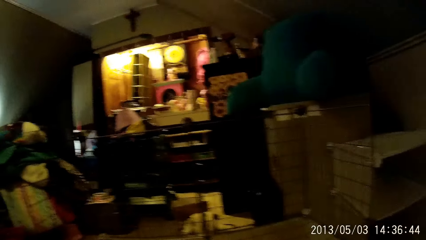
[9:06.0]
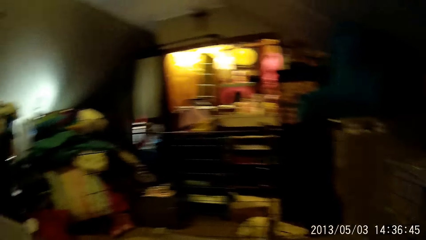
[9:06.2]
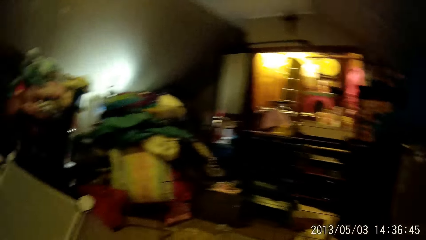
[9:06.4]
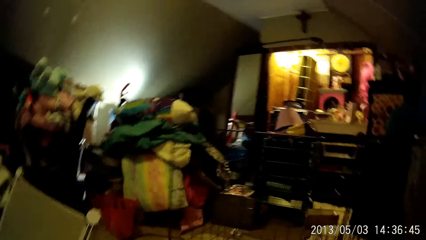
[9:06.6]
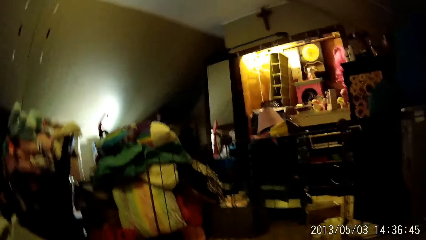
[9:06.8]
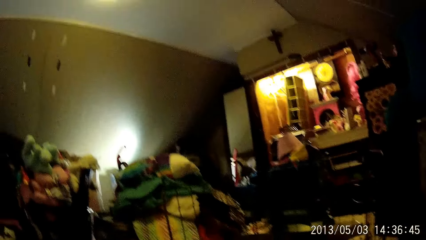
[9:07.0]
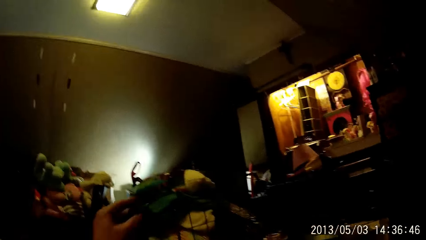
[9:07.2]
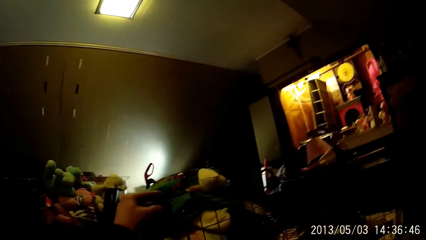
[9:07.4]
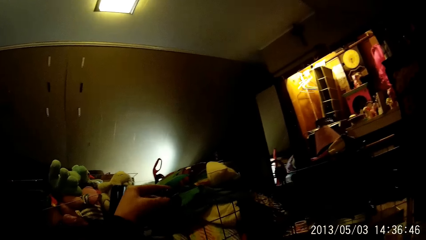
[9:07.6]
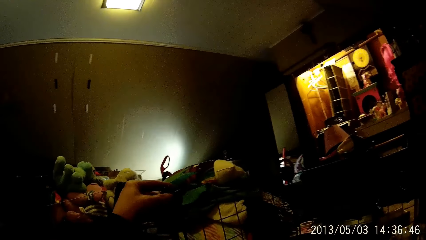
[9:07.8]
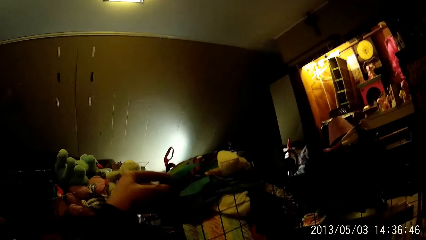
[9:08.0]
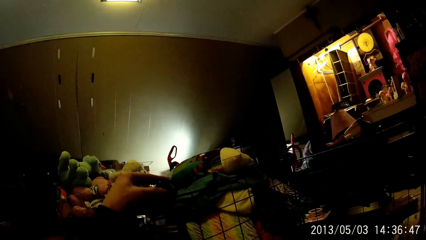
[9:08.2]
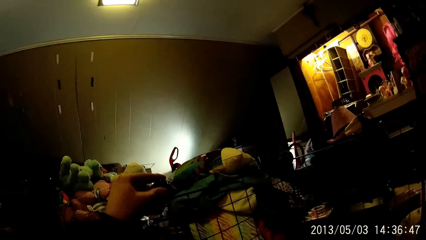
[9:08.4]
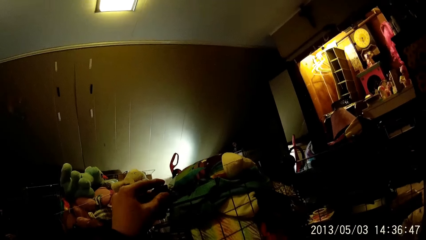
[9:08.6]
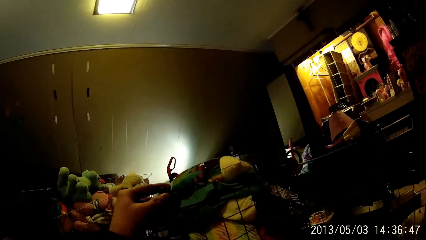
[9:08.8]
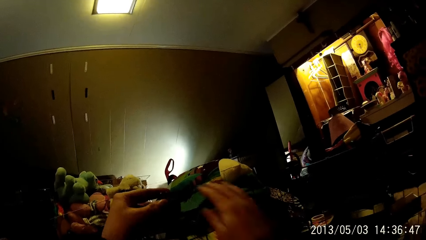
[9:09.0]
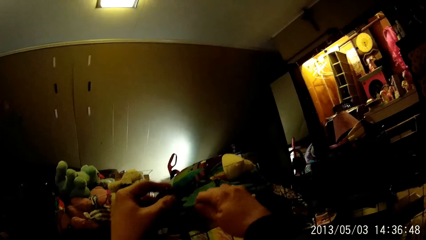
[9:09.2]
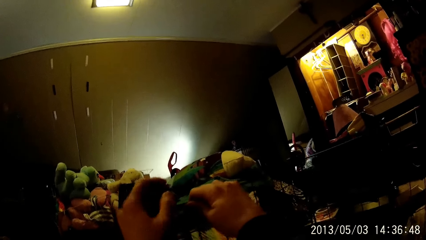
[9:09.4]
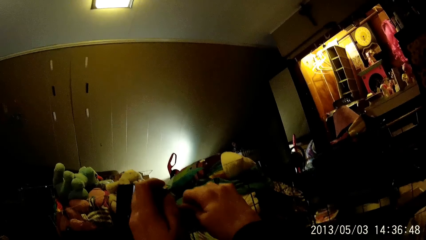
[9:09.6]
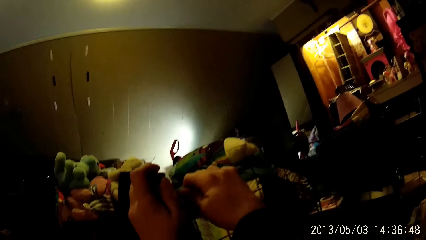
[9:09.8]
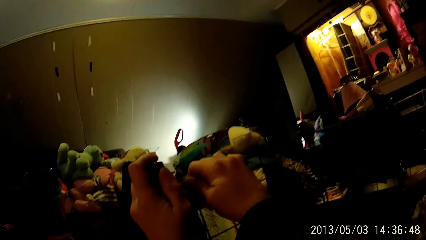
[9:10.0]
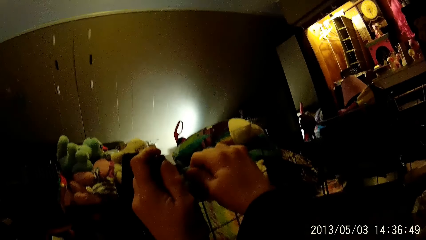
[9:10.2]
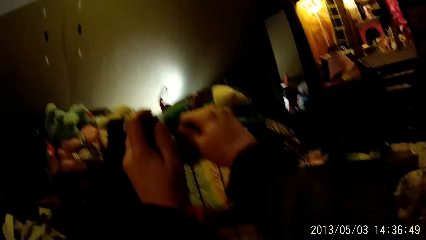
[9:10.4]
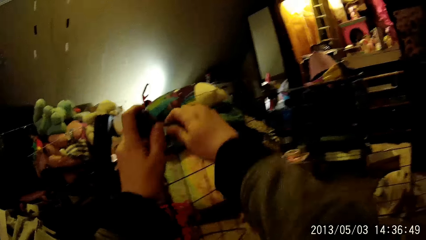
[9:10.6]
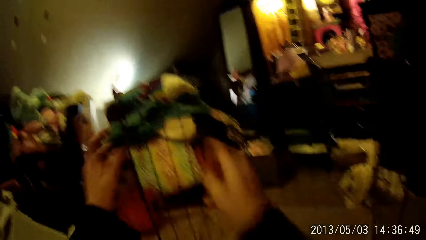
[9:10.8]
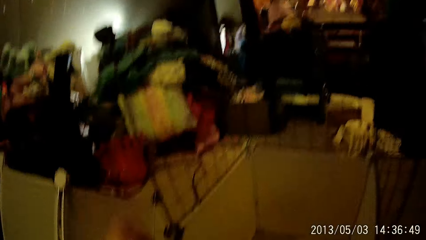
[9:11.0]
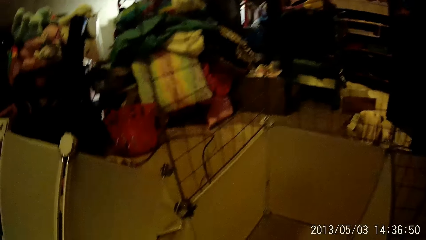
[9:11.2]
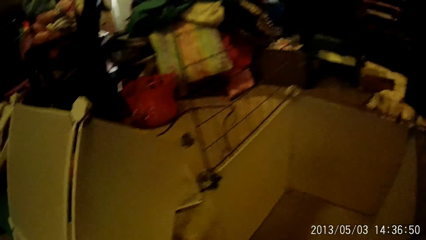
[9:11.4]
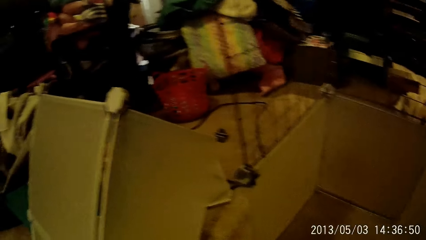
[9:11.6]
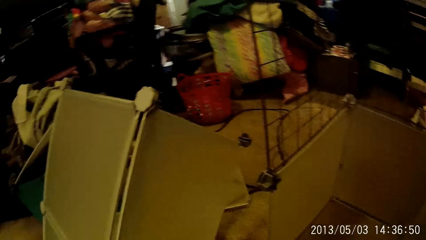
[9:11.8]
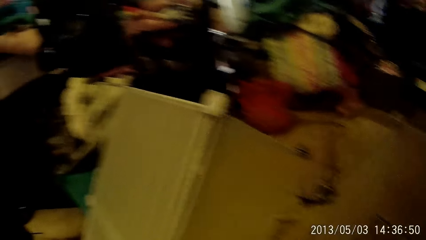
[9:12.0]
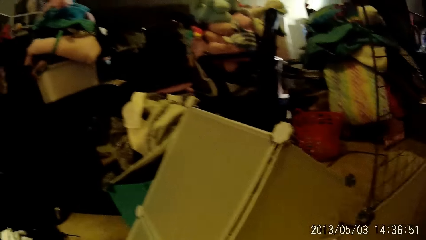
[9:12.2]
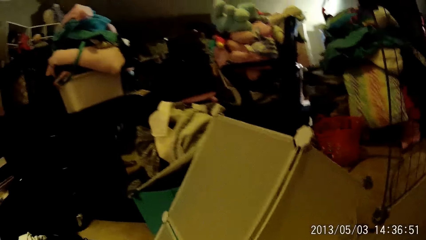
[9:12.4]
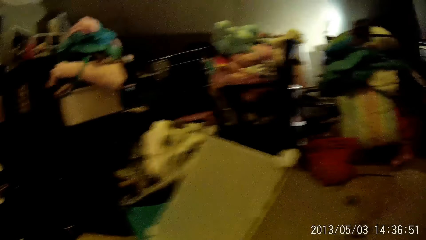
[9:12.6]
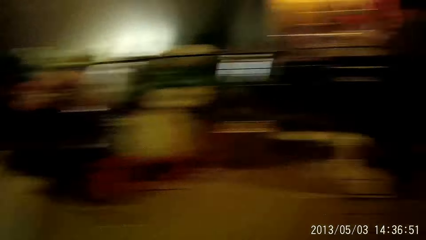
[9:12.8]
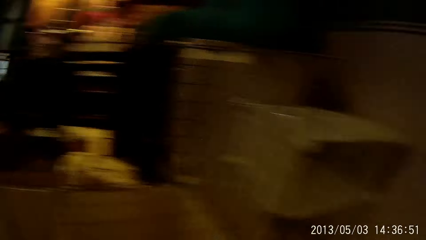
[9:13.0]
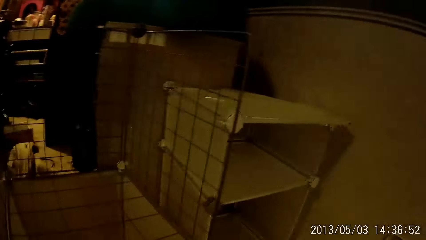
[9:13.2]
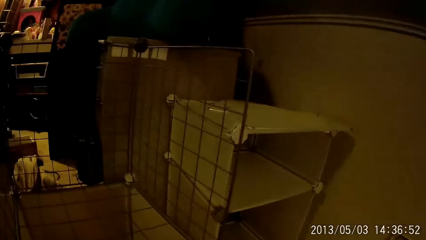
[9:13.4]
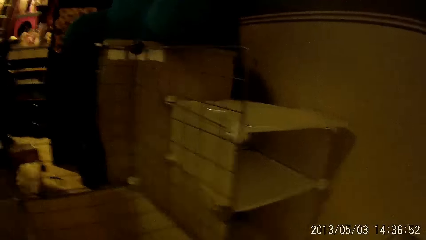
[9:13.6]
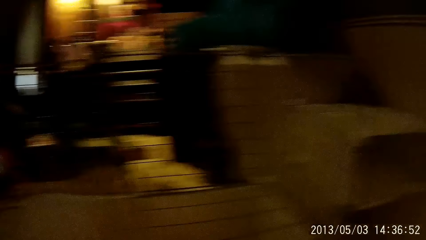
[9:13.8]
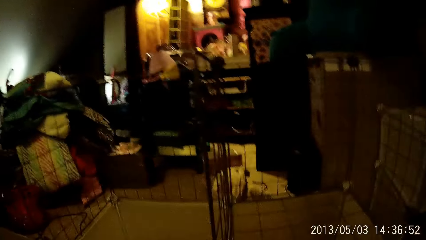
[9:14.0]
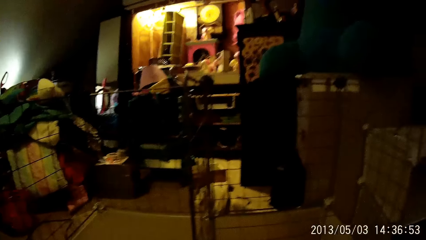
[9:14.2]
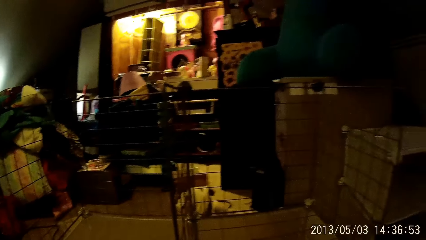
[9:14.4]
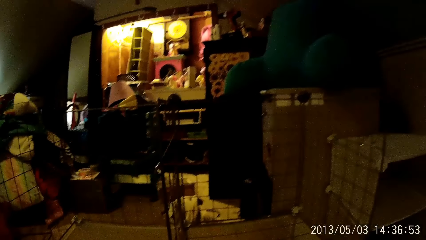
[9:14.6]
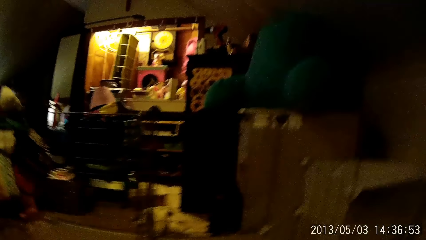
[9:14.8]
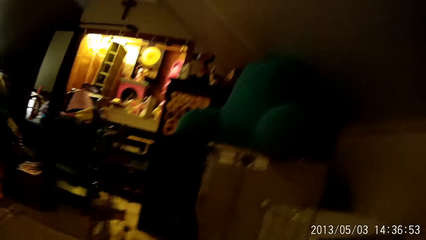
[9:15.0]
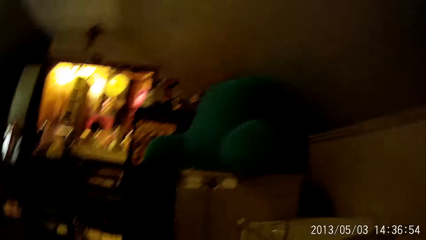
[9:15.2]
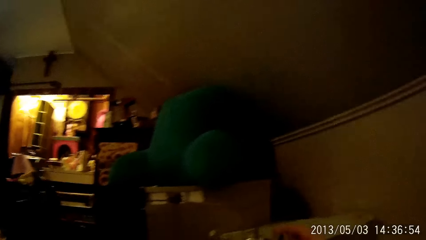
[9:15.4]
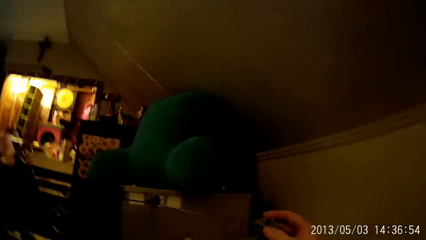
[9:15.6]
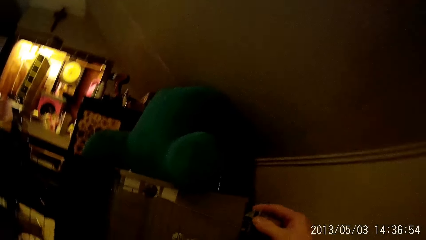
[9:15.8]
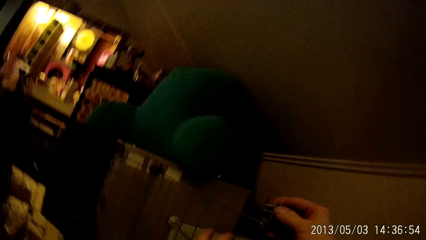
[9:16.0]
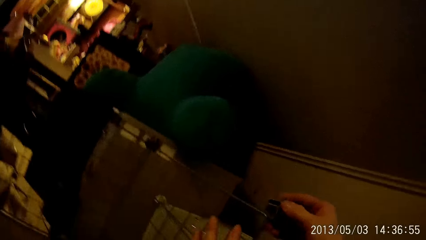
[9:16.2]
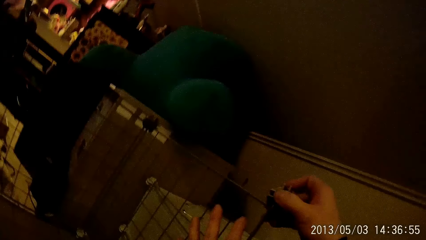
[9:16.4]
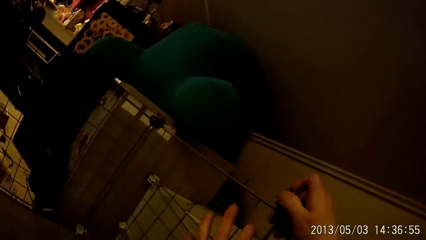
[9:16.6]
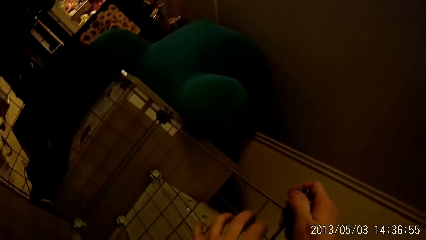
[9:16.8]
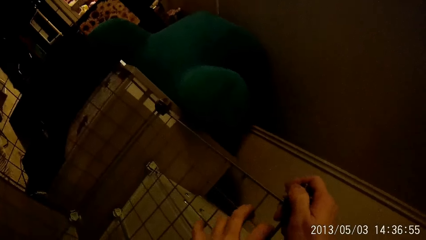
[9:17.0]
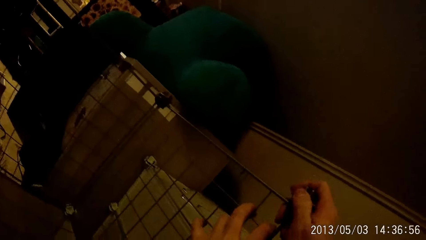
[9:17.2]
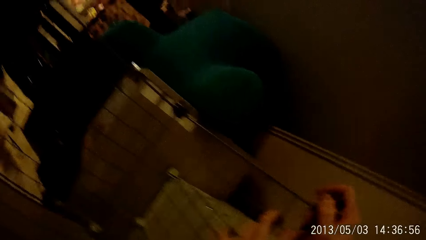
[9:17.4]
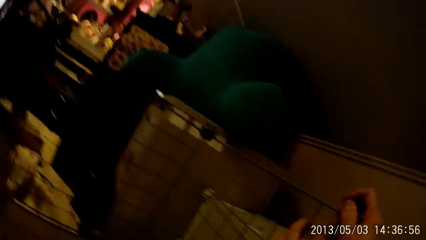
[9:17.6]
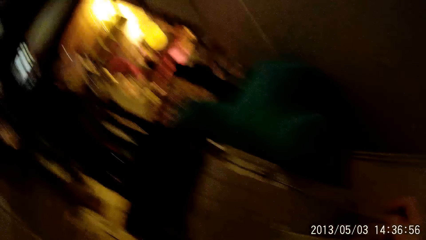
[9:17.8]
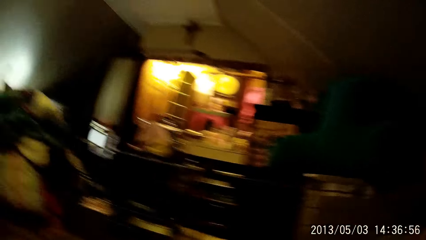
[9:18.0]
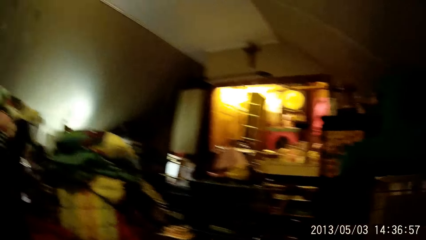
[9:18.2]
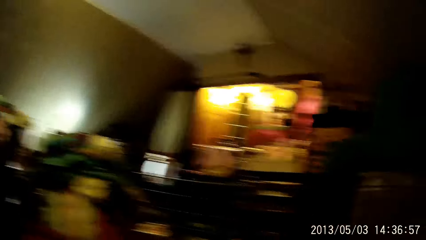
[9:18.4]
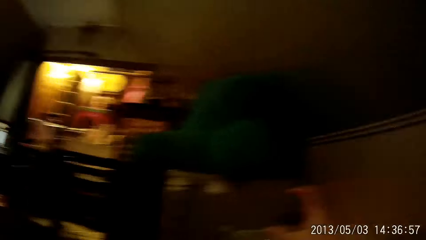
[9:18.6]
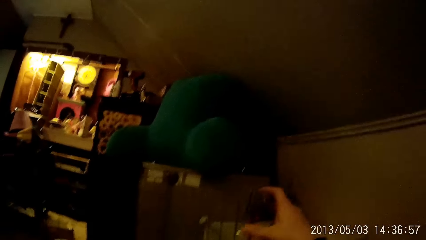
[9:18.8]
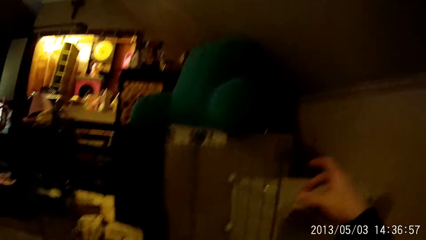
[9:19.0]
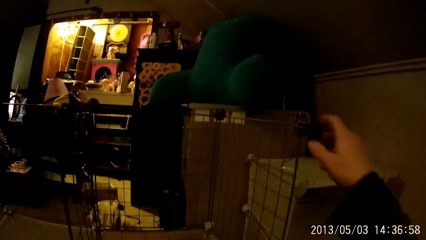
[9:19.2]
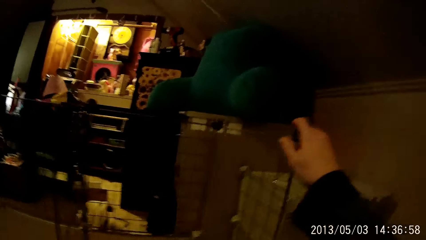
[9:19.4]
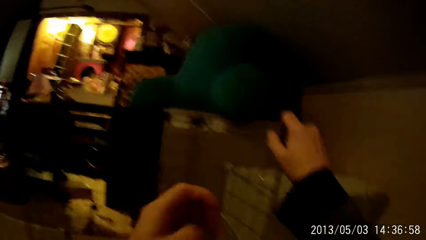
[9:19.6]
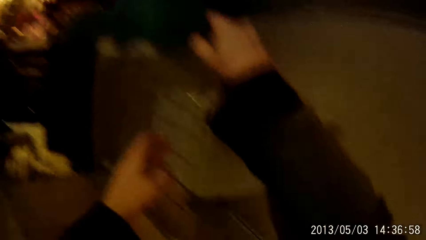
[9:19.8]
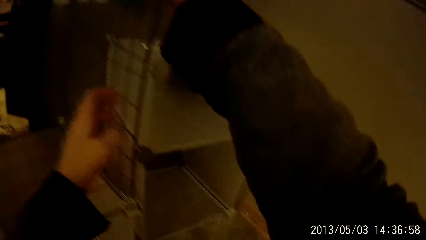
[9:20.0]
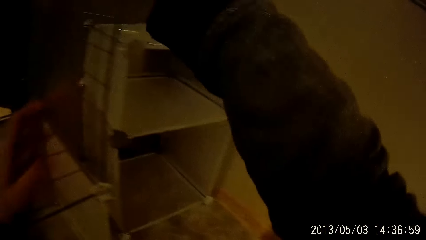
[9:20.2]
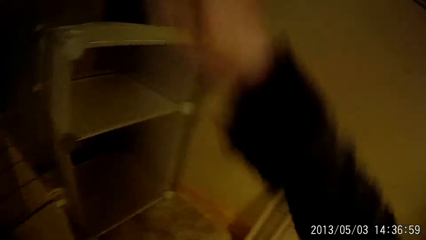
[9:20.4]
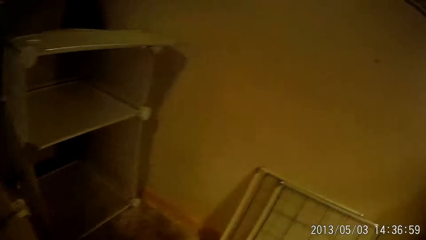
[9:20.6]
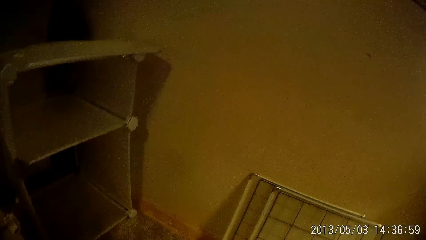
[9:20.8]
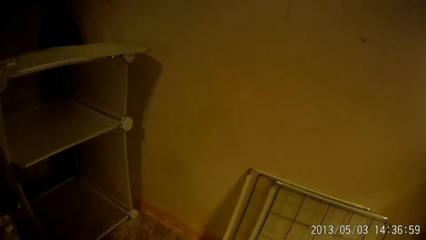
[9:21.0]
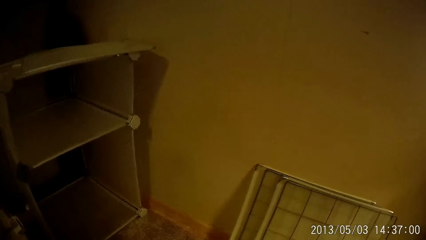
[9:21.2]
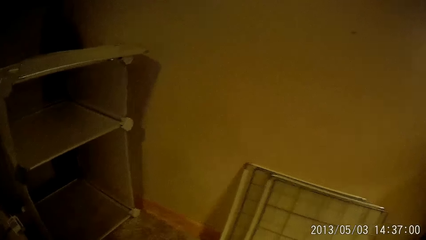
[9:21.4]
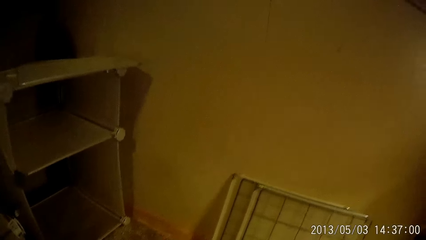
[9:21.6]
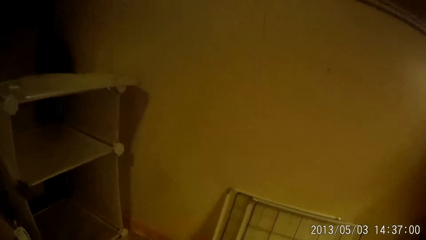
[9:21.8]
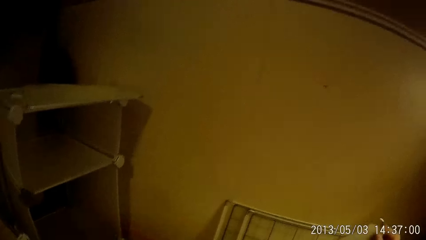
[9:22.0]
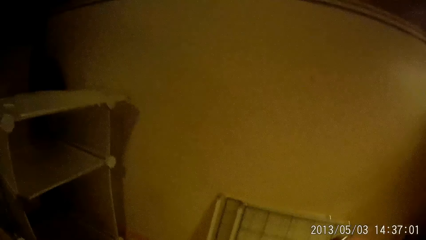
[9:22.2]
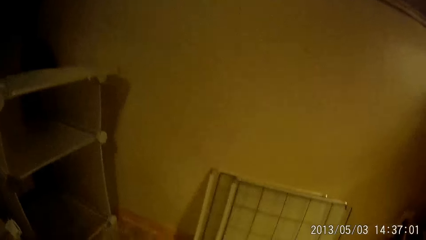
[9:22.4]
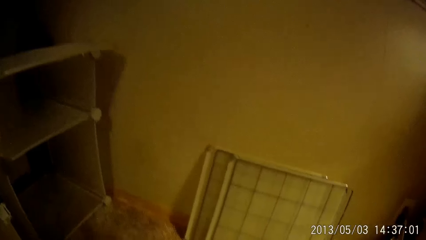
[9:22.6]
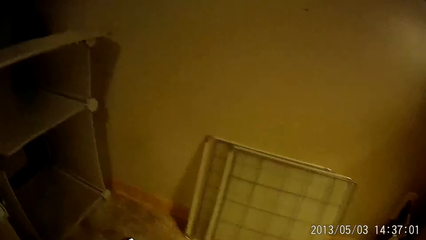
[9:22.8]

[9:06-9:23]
The camera wearer clips the rack skeletal frames with clips. He looks around the house. He attaches a fastener to another rack with his left hand. He attaches the fastener to the rack with both hands. He fixes the rack.
